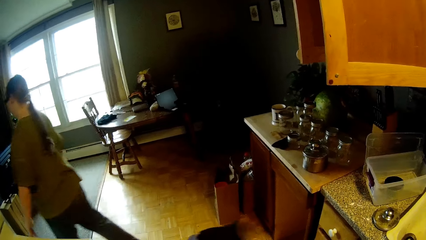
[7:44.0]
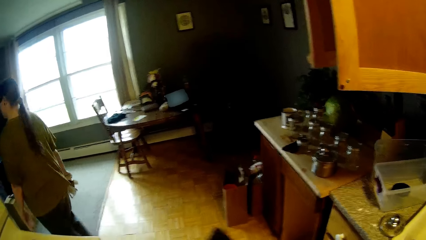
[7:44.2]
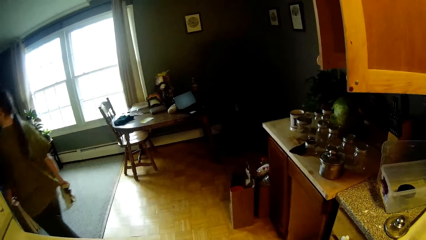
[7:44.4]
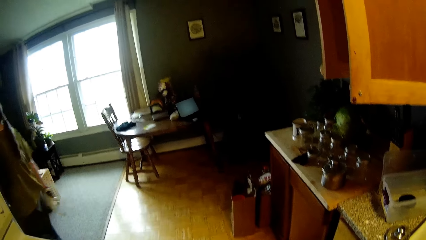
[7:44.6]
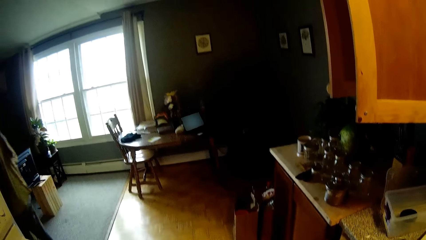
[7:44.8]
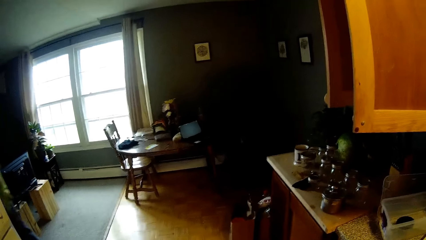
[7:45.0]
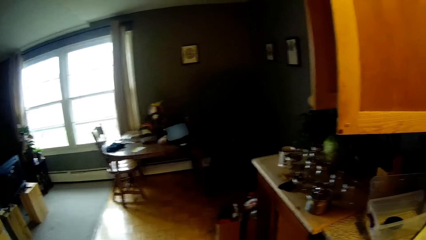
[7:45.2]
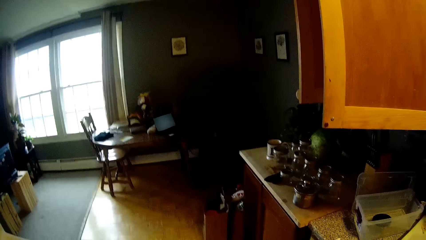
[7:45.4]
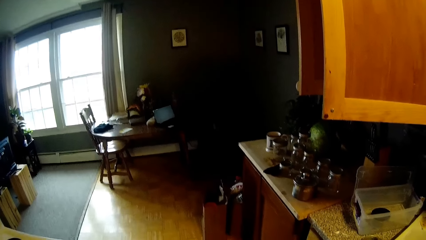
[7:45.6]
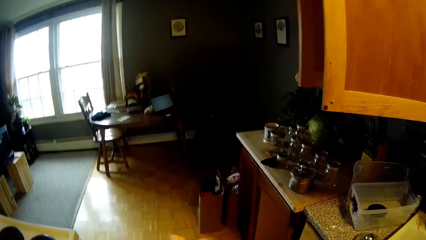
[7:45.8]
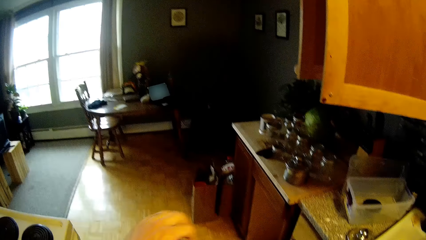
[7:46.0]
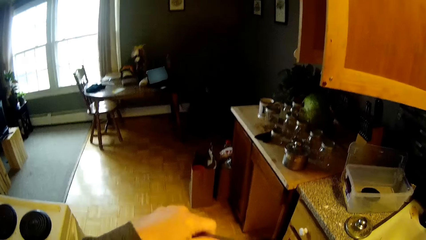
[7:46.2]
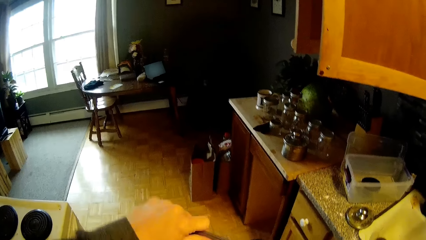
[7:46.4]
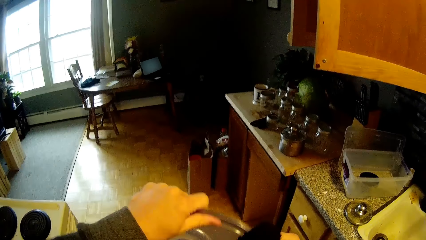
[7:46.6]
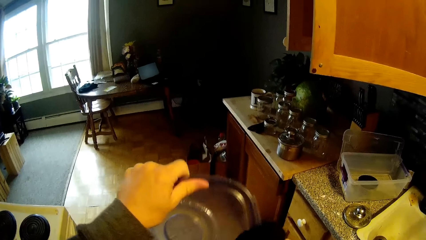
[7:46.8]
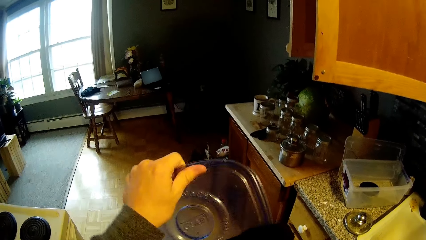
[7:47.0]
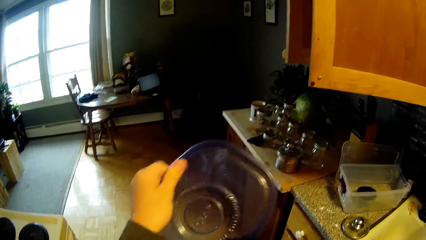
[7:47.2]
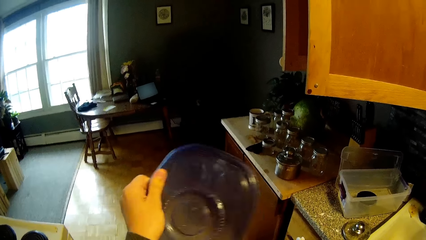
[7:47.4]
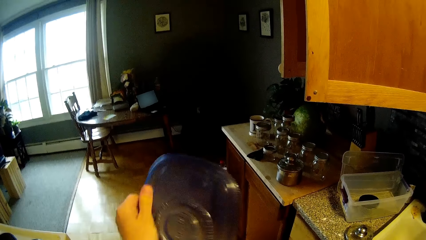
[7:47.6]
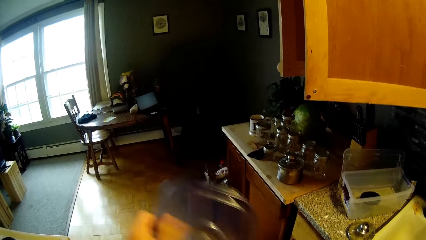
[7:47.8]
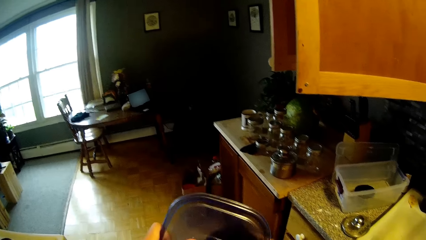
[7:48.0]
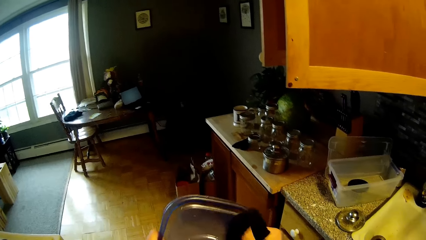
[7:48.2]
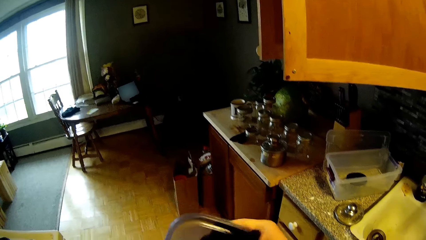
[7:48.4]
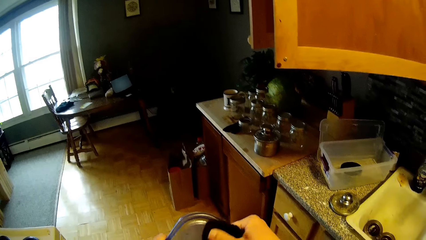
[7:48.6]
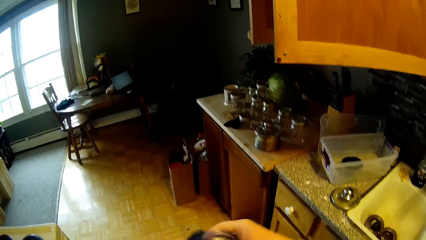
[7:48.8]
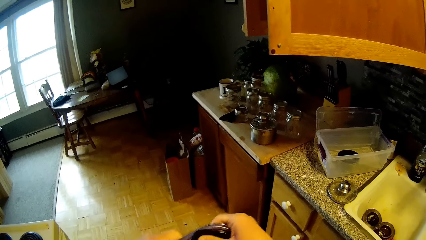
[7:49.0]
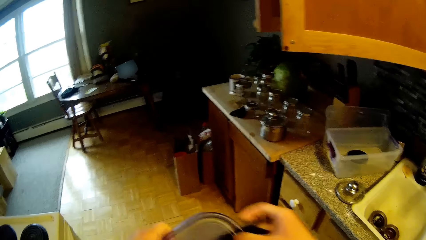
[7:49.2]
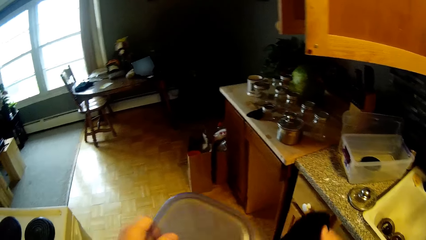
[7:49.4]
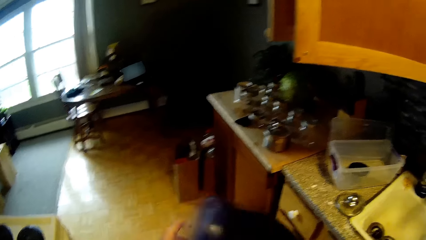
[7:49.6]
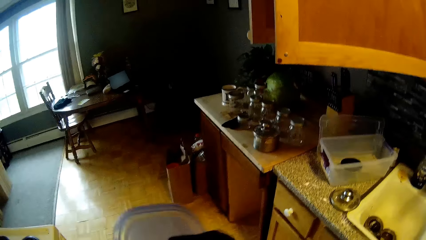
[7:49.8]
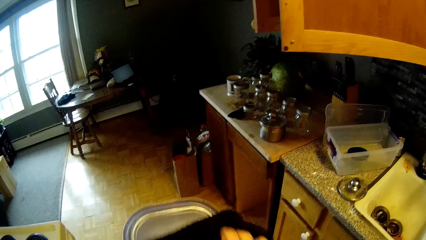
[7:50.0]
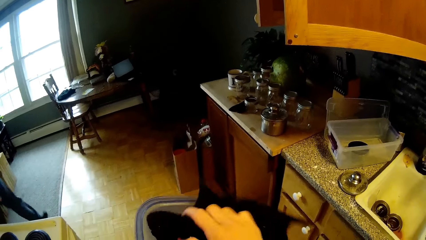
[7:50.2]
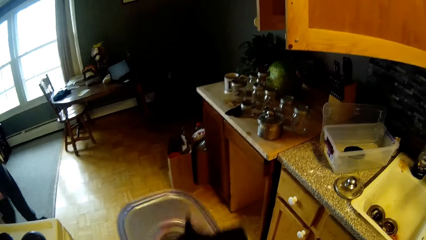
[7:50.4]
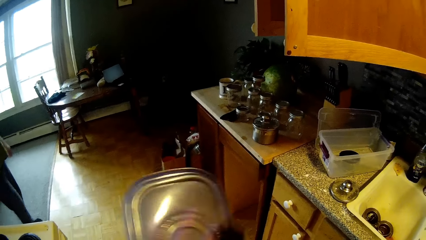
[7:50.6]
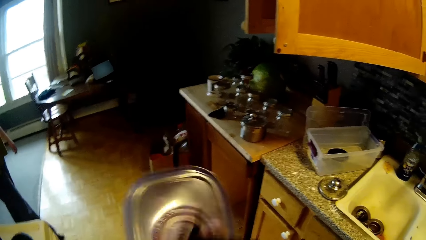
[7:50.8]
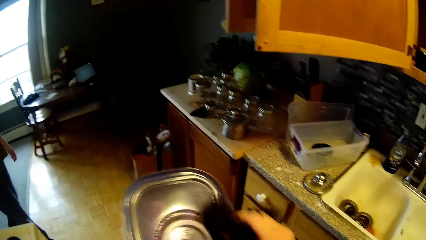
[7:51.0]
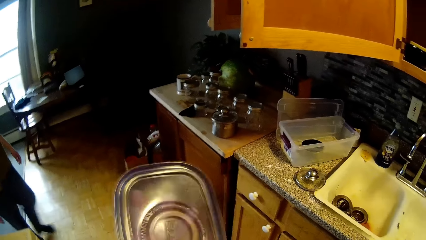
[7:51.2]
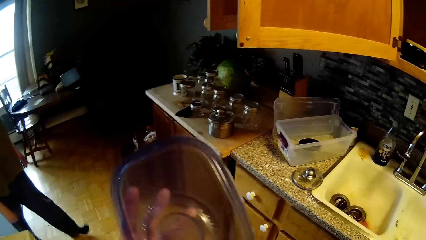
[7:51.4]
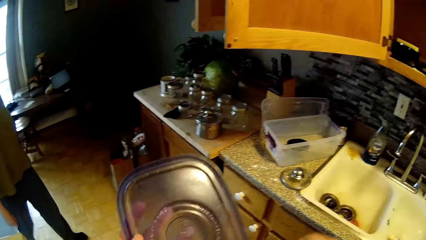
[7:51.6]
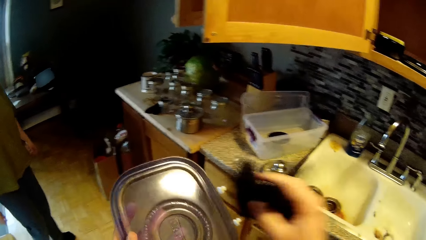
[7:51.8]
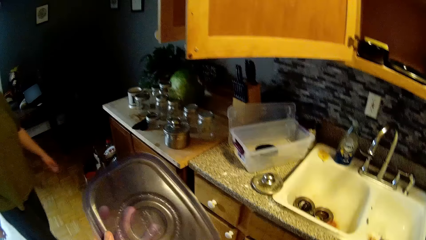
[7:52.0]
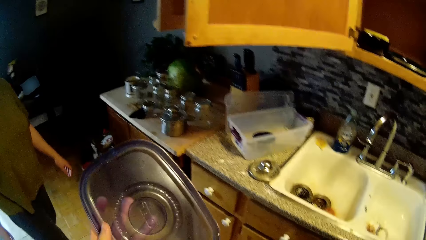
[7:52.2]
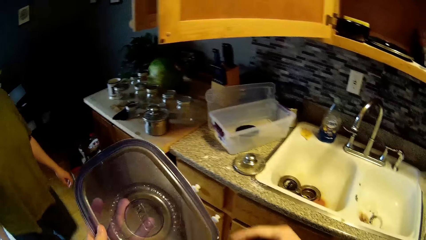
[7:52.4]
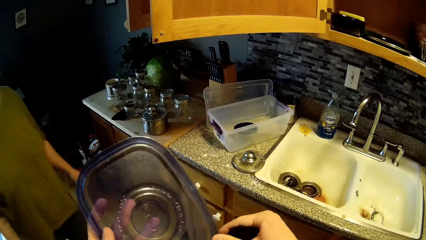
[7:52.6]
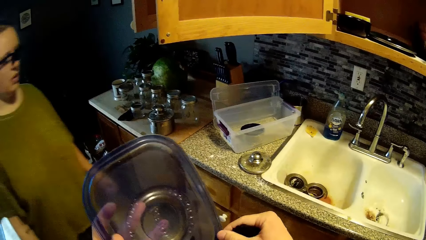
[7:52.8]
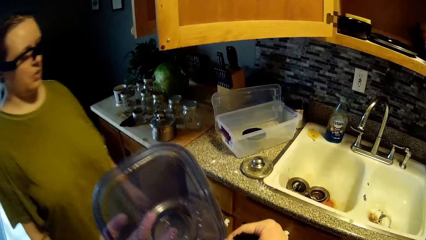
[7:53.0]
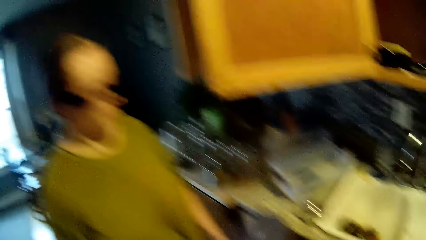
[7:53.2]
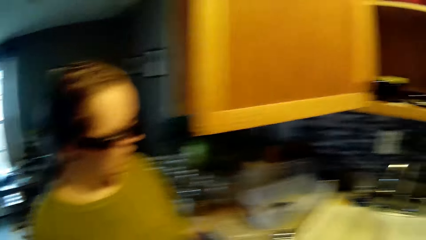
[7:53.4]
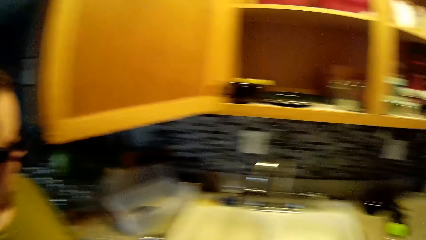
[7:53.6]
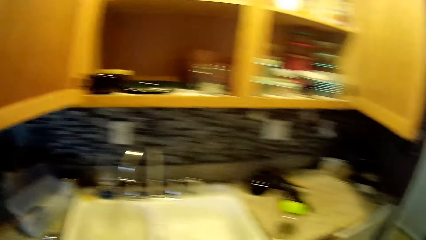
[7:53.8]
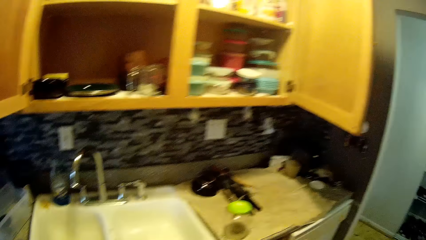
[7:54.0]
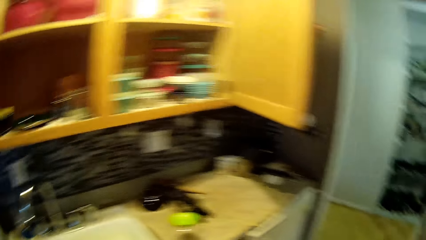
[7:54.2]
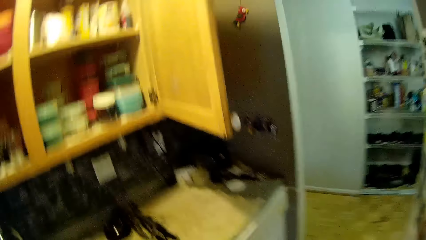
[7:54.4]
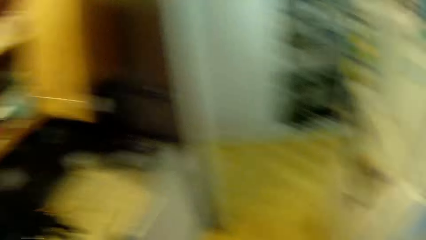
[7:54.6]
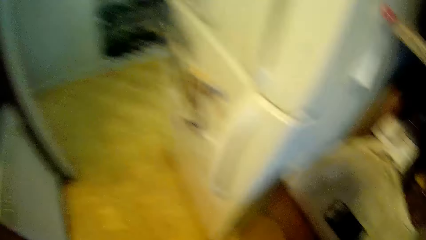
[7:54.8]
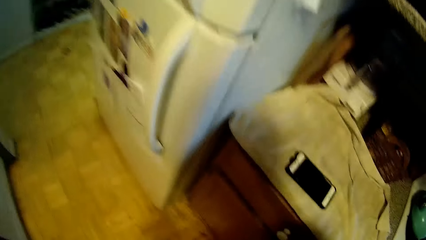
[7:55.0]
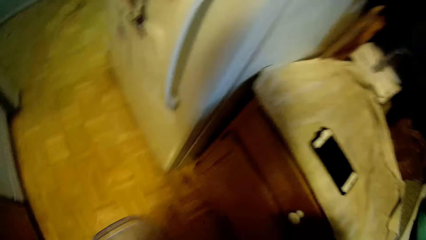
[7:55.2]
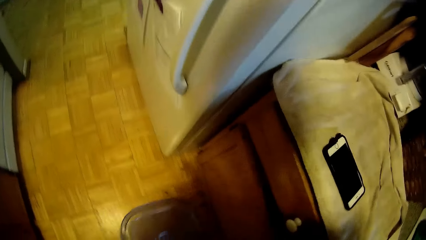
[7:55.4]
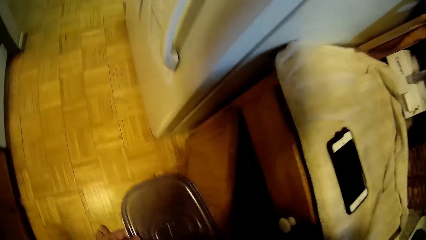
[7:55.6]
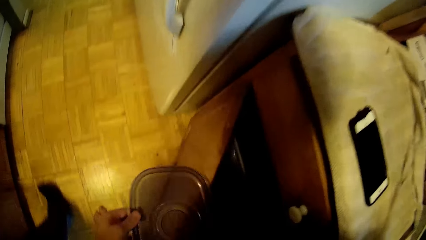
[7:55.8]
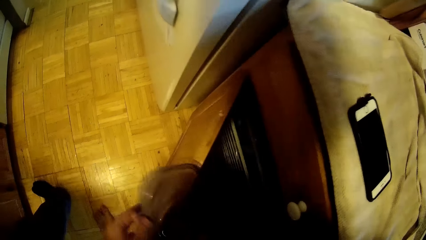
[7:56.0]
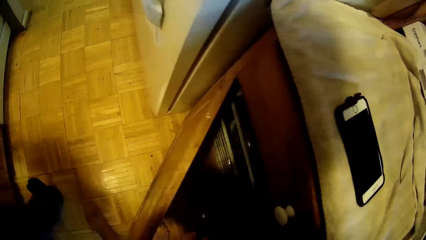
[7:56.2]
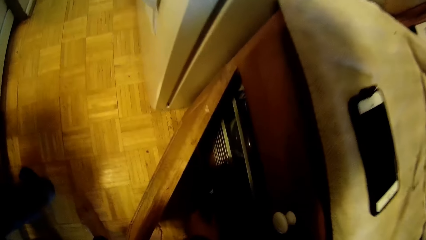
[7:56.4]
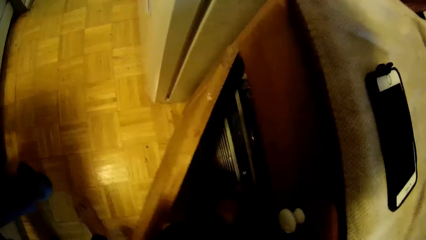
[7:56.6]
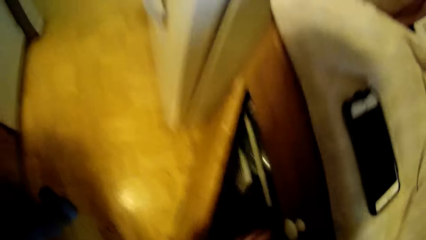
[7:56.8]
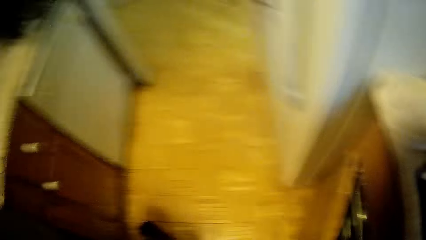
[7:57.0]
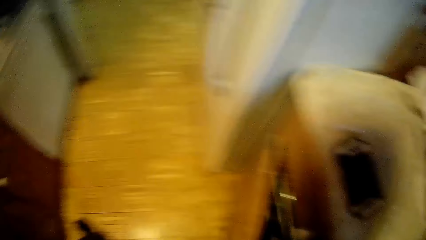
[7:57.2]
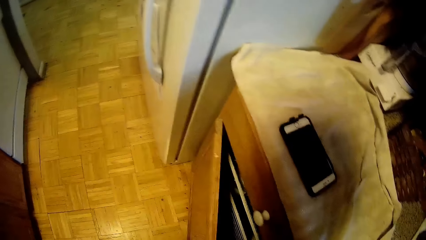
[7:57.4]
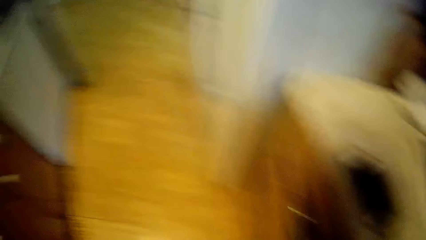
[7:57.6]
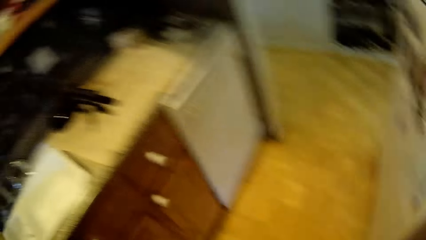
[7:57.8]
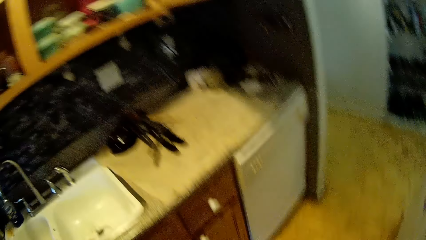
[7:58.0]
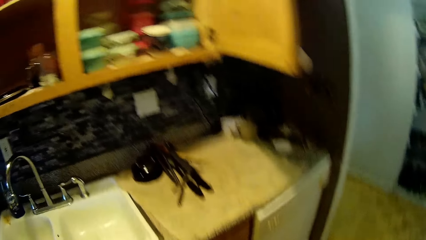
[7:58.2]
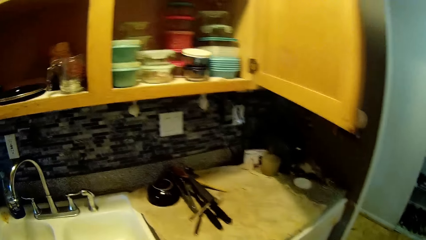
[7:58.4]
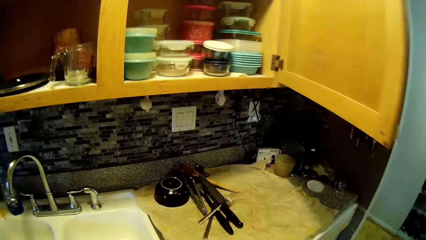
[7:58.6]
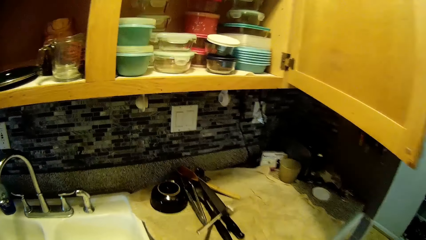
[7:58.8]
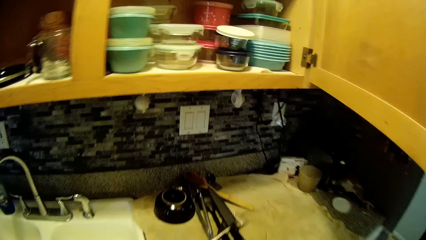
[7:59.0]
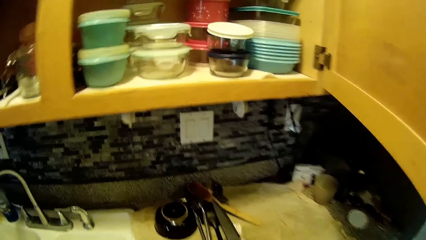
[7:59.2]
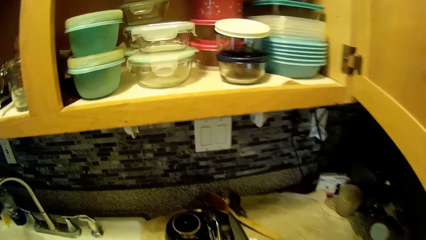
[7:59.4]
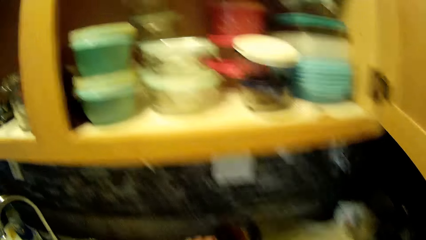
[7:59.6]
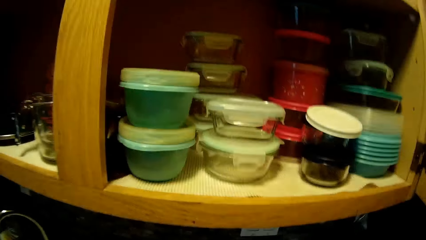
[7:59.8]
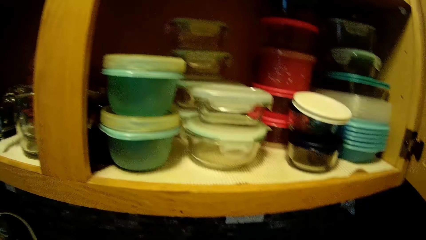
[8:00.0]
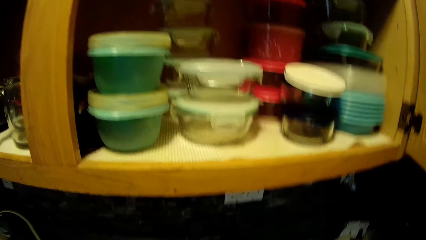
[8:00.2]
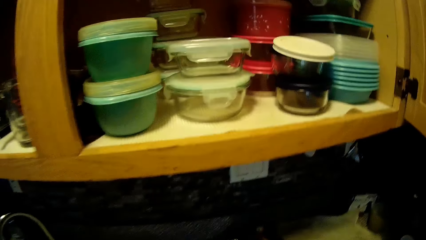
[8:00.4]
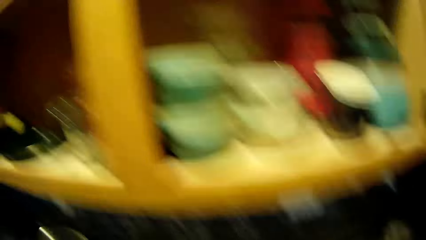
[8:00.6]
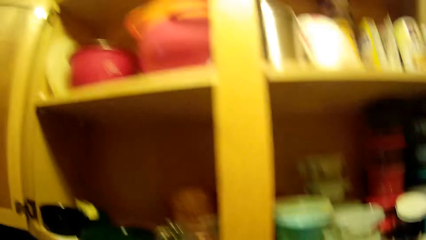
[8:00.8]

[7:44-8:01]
The woman walks out of the kitchen. The woman walks in the room. The camera wearer holds a lid. He wipes the lid. The woman walks into the kitchen. The camera wearer opens a cabinet with his right hand. He walks in the kitchen. He puts the lid into the cabinet. He walks in the kitchen.
